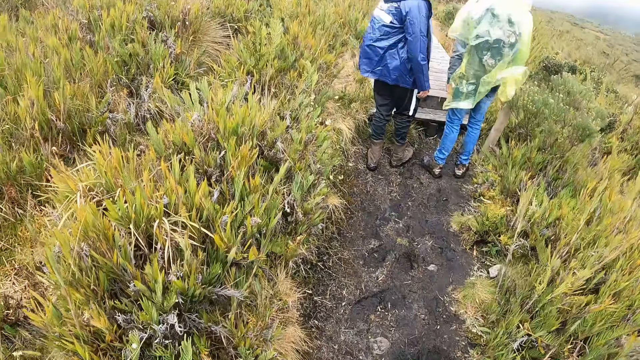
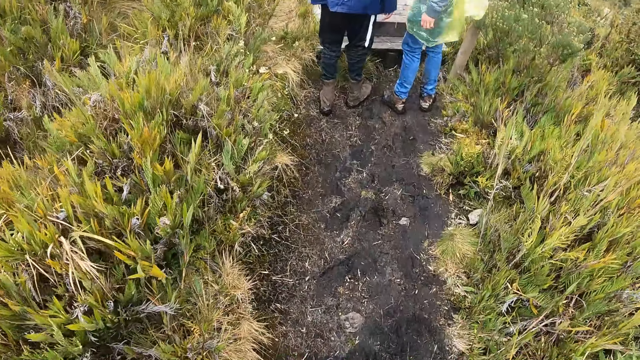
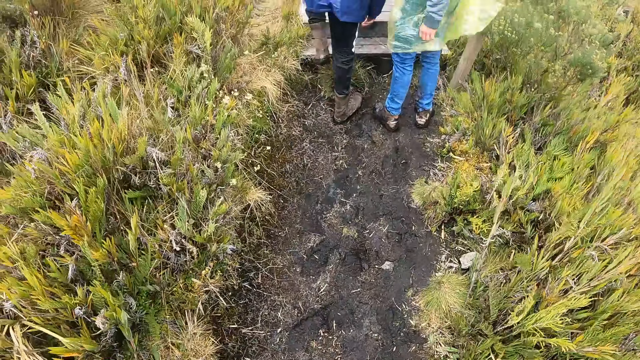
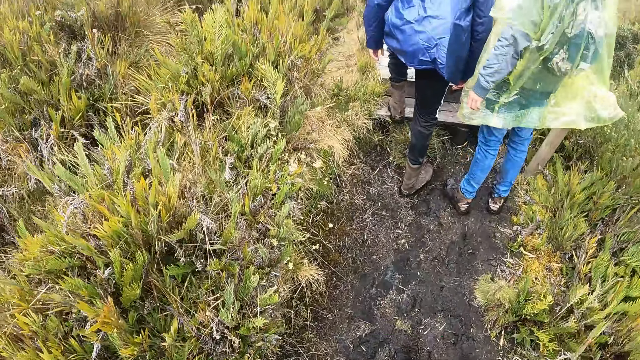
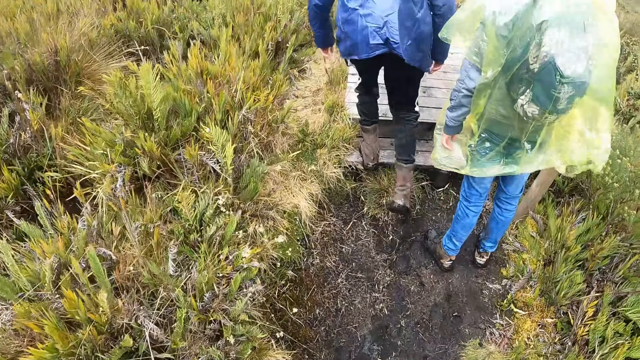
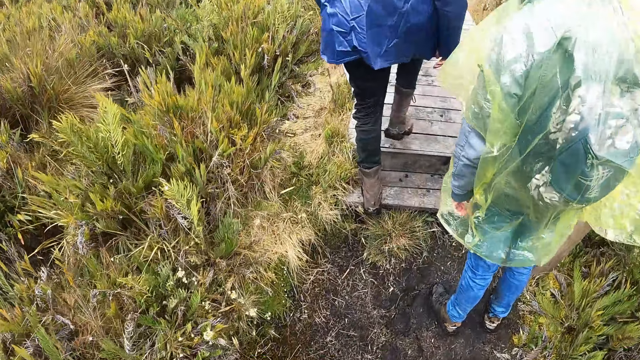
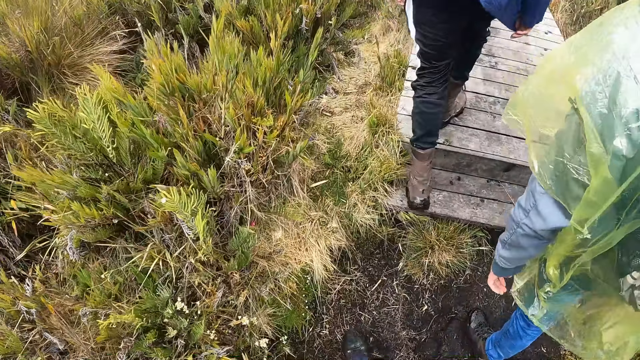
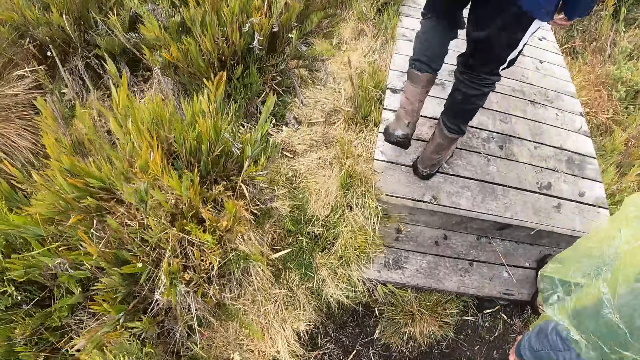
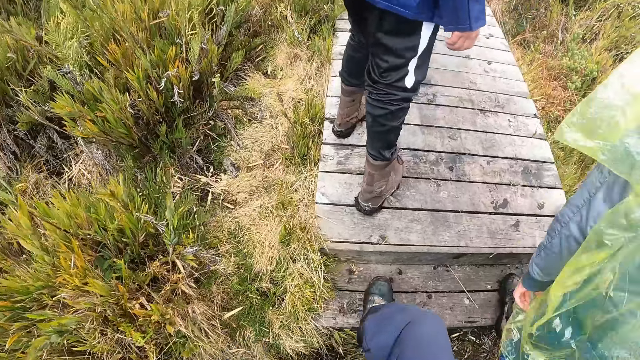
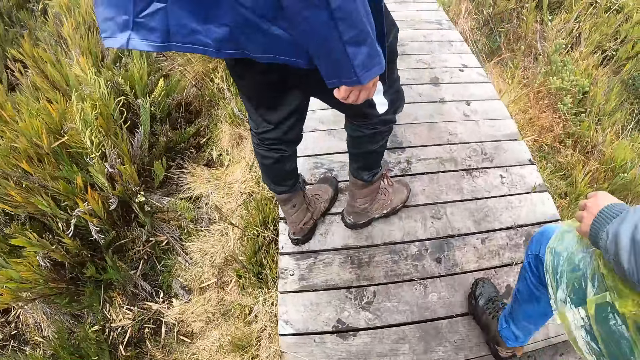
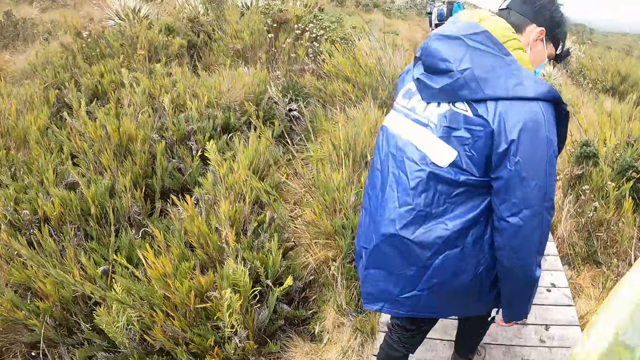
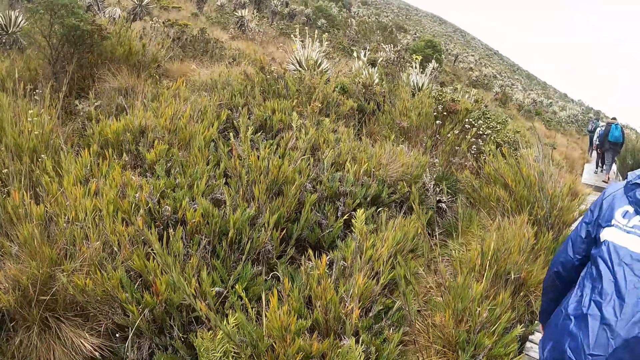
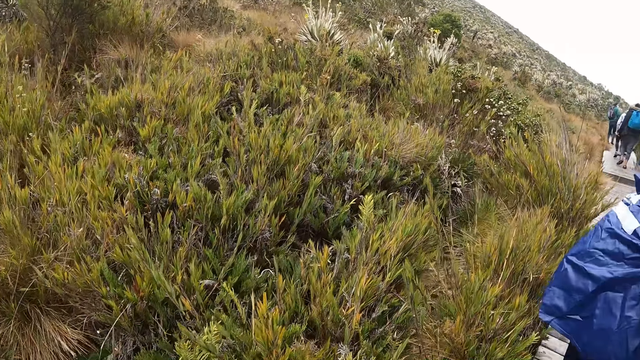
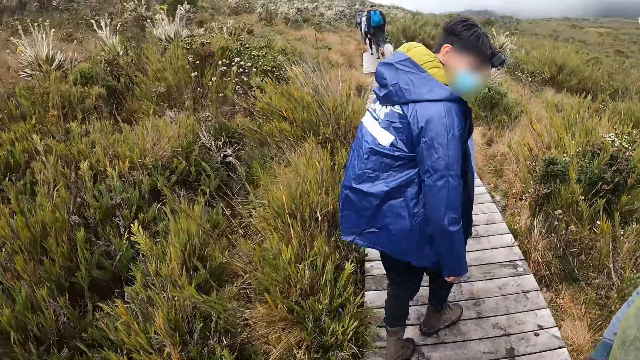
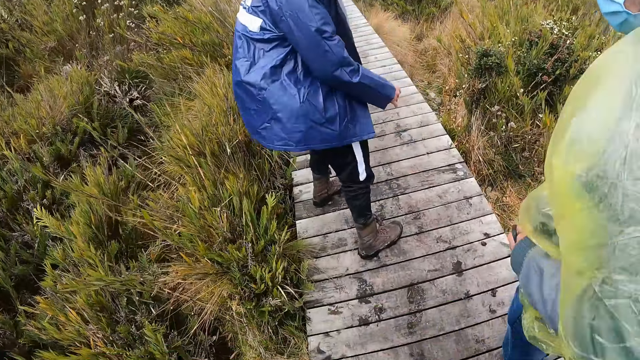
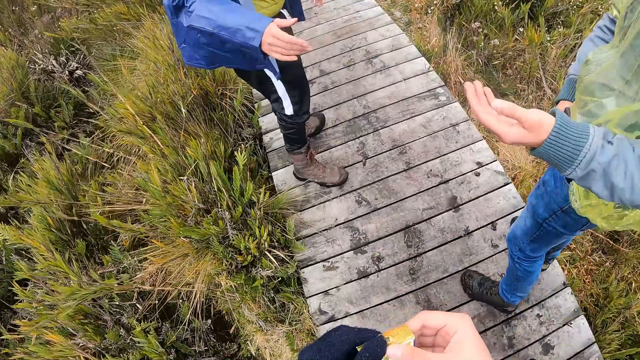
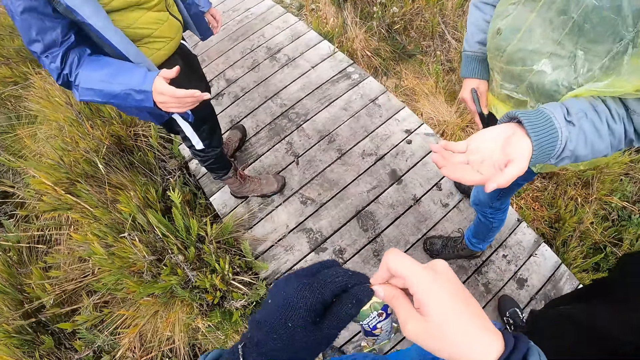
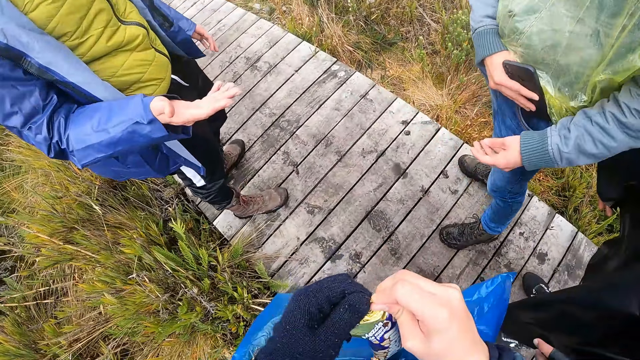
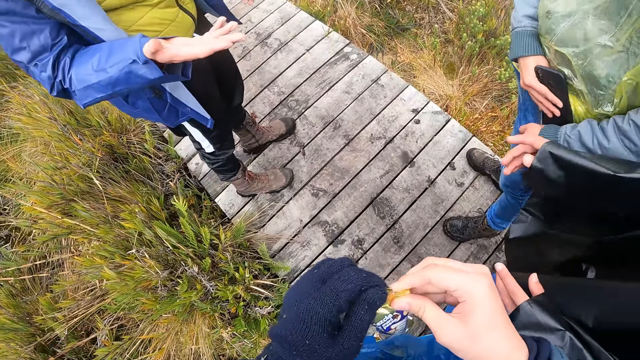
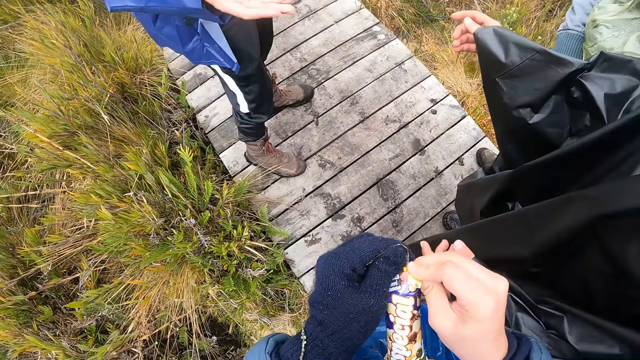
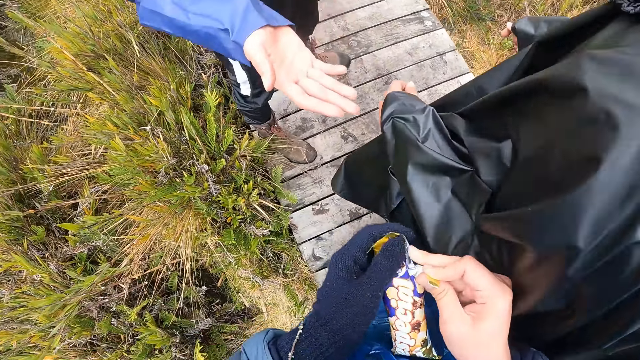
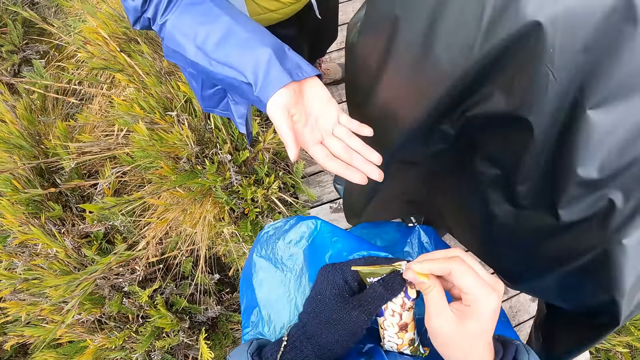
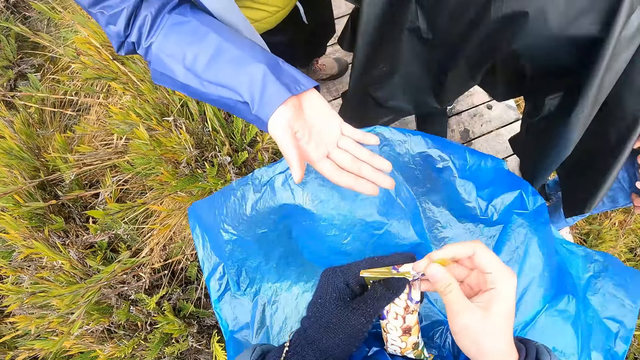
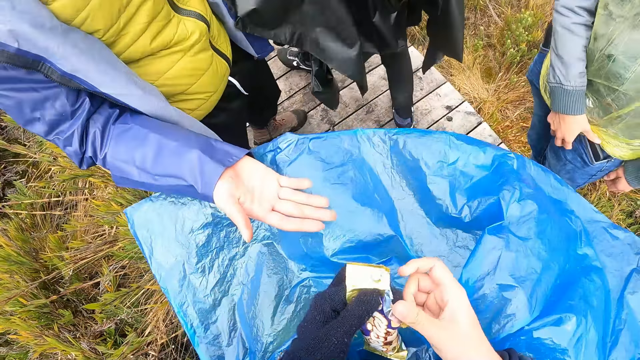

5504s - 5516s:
The camera wearer approaches a man in front of the field bridge. They approach a woman in front of the field bridge. They walk. The man climbs the field bridge. The woman climbs the field bridge. The camera wearer climbs the field bridge. They open the pack of chips with both hands. The woman stretches her left hand towards the camera wearer. The man stretches his right hand towards the camera wearer. Another woman walks by the camera wearer on the field bridge.

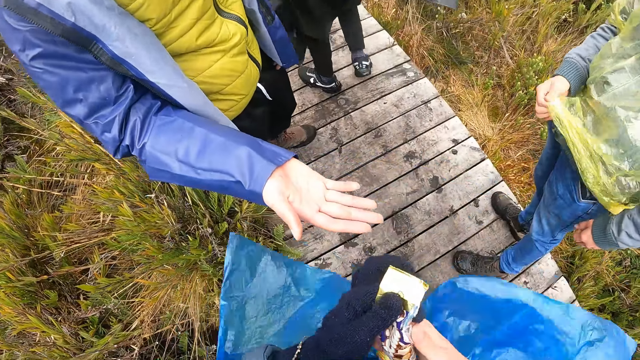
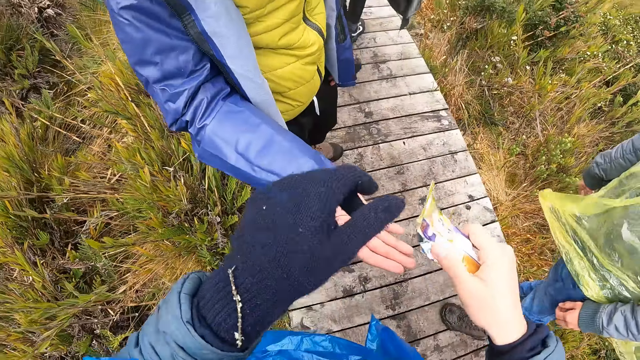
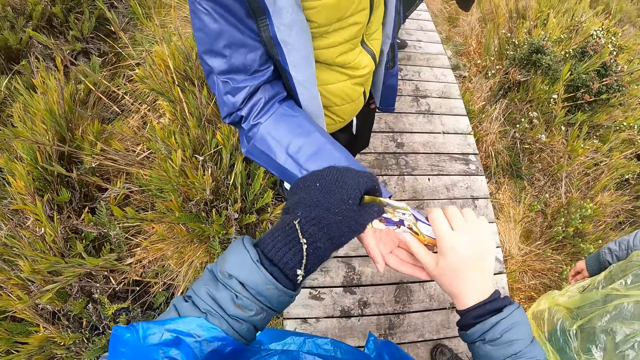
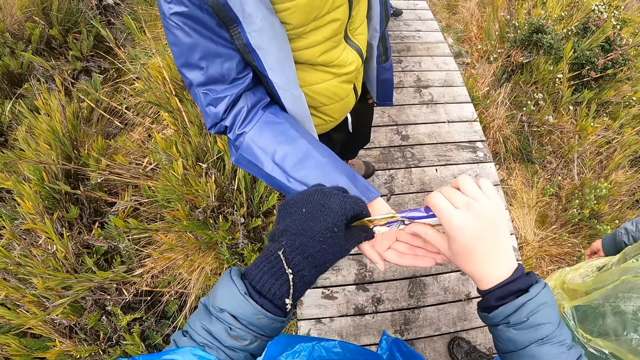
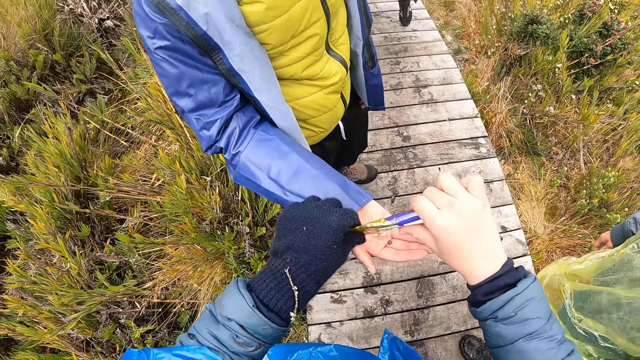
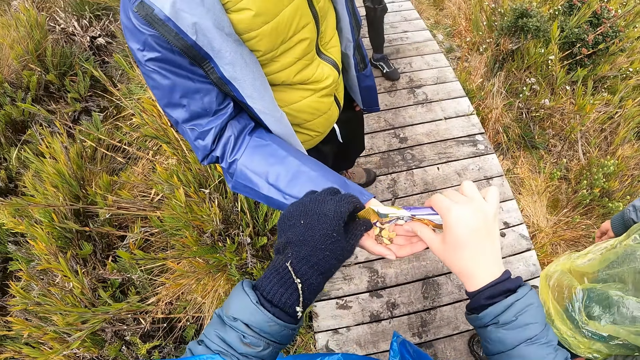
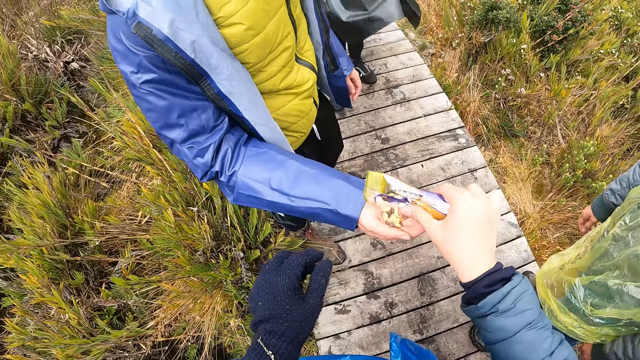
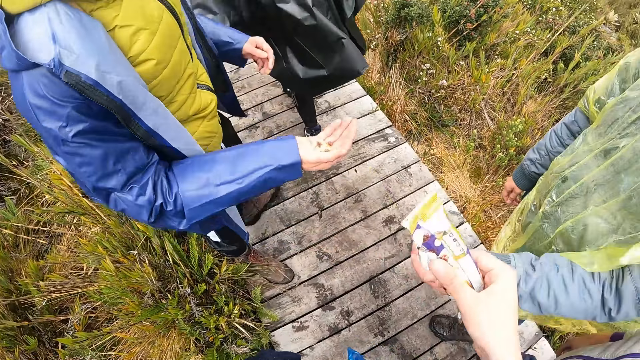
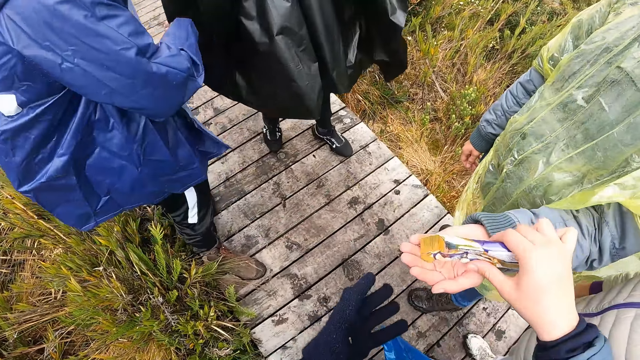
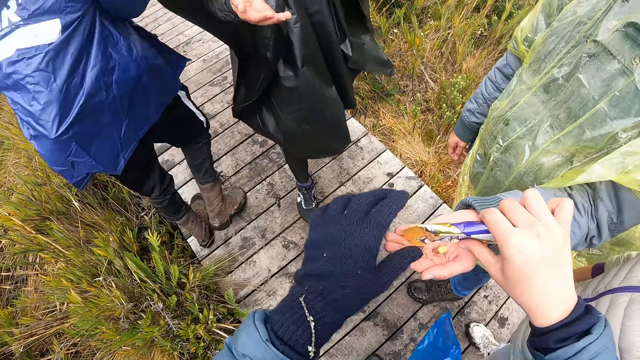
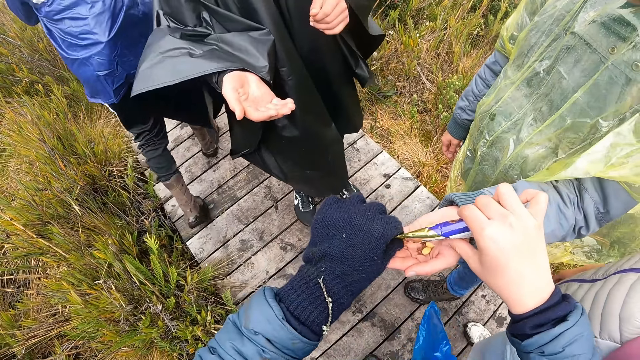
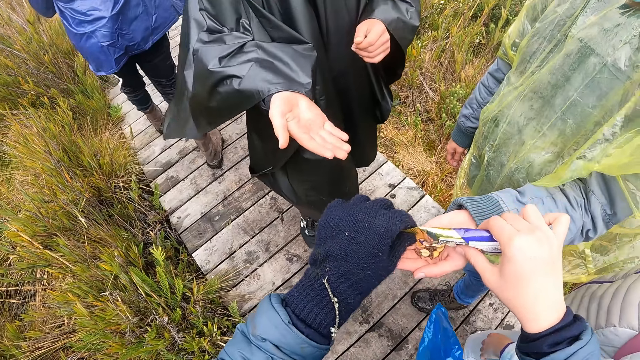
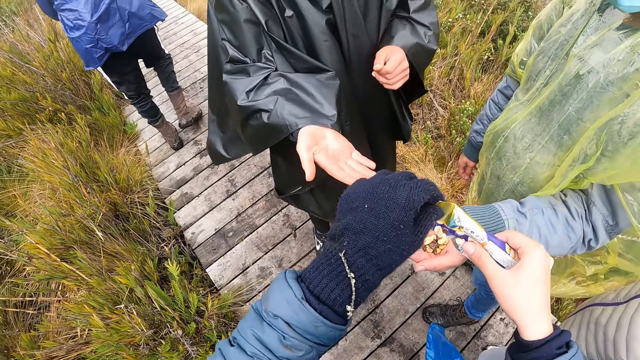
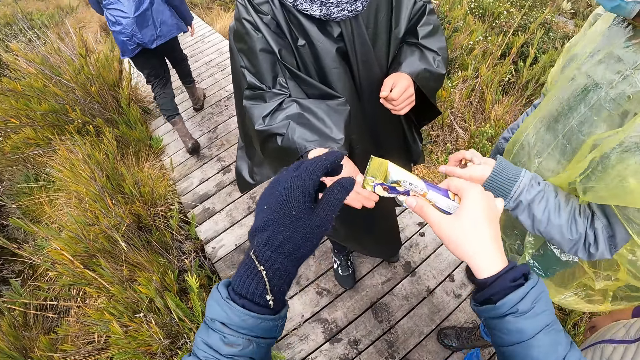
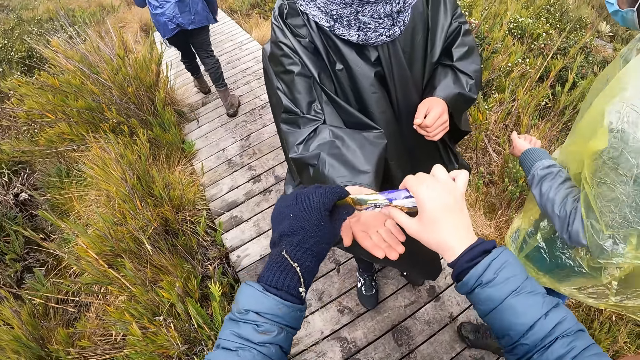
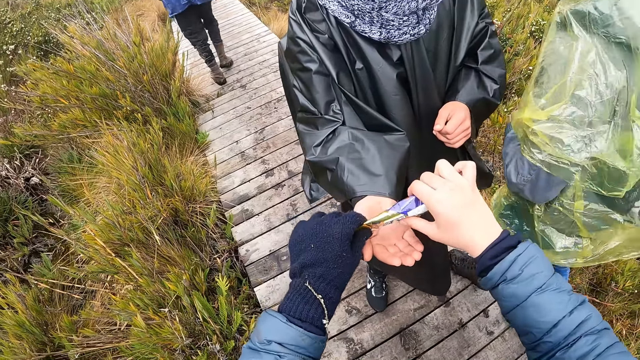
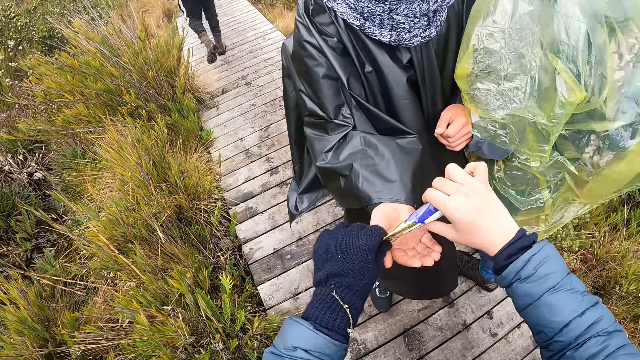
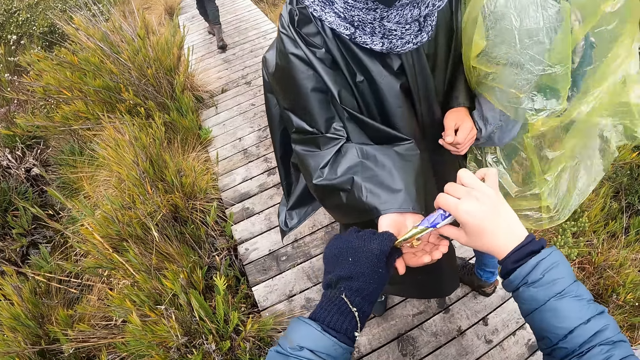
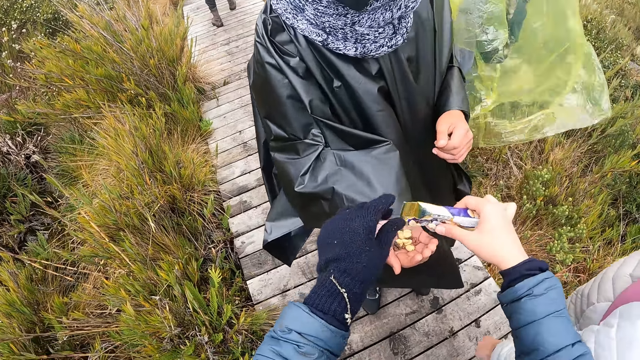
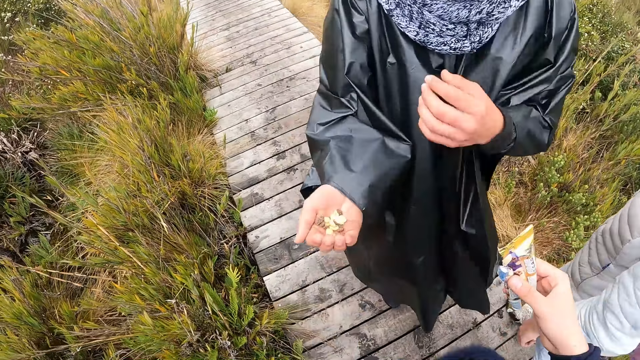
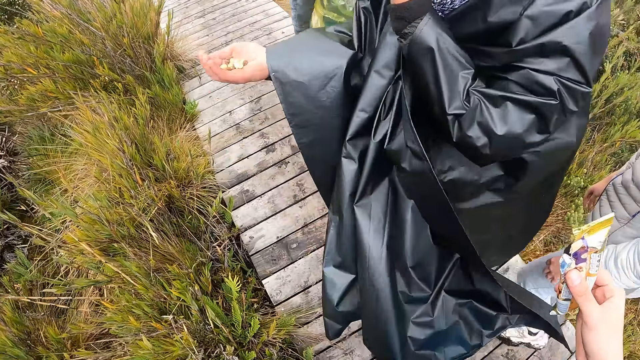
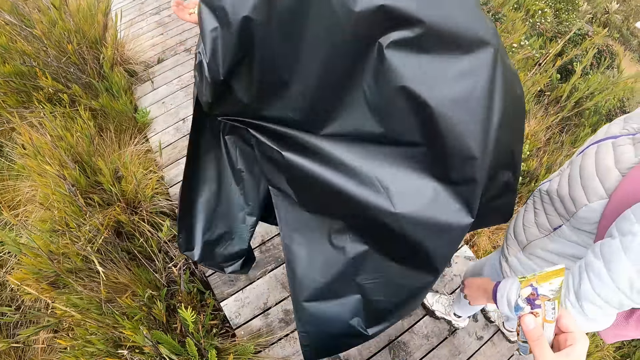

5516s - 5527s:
The camera wearer pours the pack of chips into the man's right hand with both hands. The other woman approaches the camera wearer on the field bridge. The camera wearer pours the pack of chips into the first woman's left hand with her right hand. The other woman stretches her right hand towards the camera wearer. The camera wearer pours the pack of chips into the other woman's right hand with both hands. Another man approaches the camera wearer on the field bridge.
